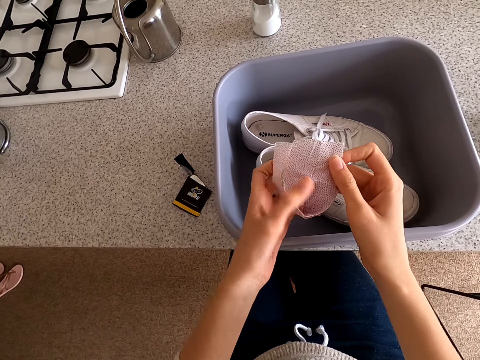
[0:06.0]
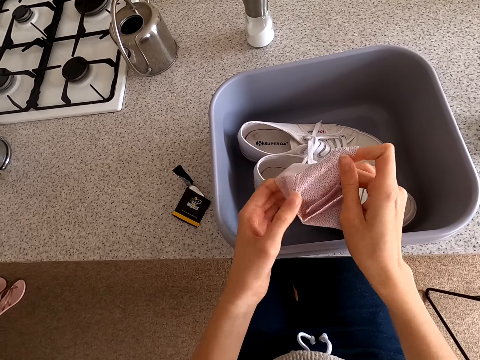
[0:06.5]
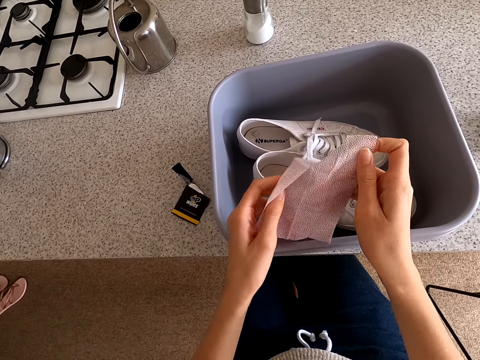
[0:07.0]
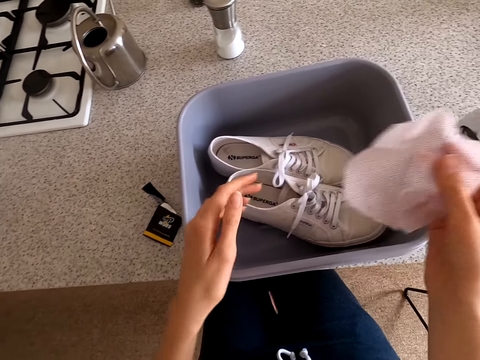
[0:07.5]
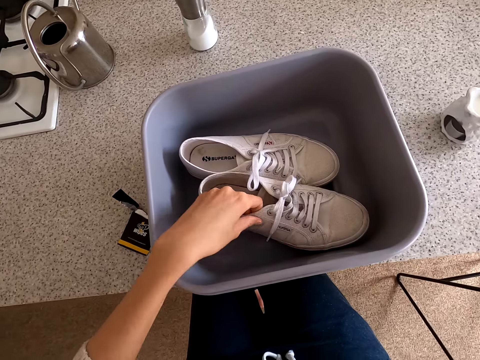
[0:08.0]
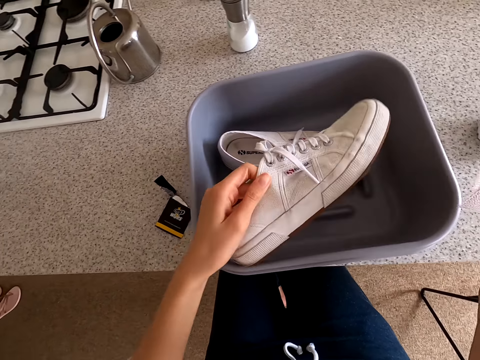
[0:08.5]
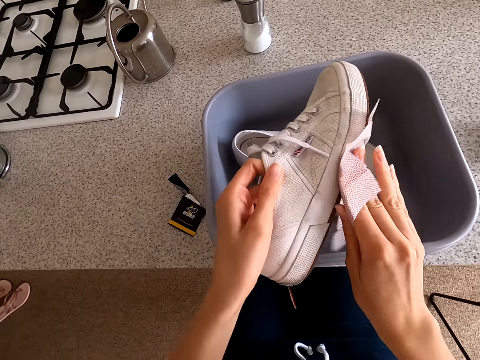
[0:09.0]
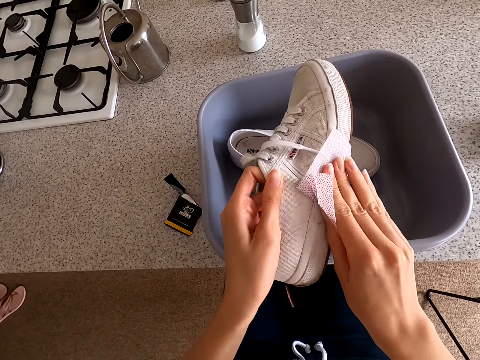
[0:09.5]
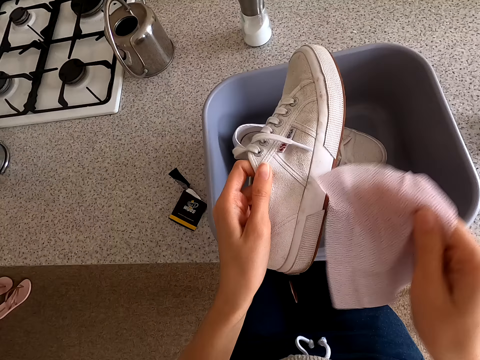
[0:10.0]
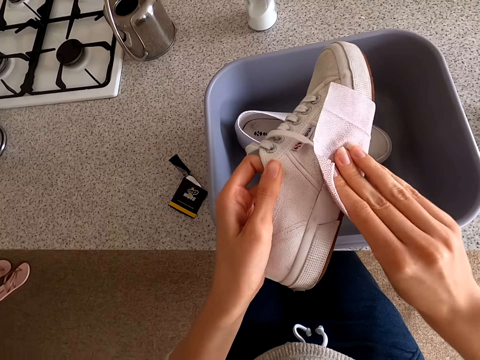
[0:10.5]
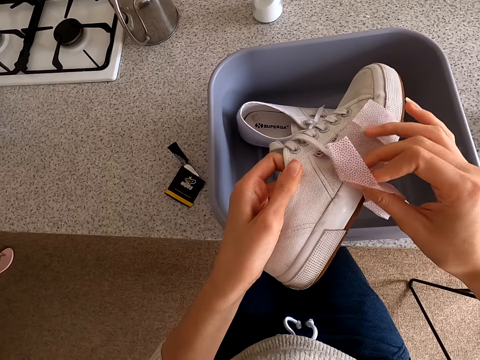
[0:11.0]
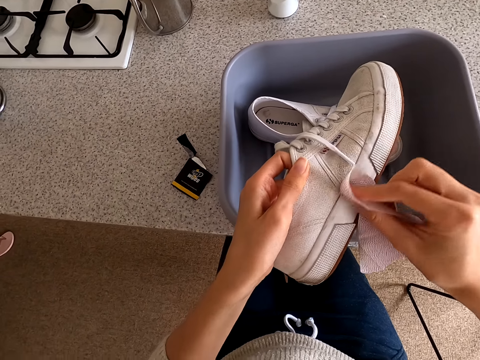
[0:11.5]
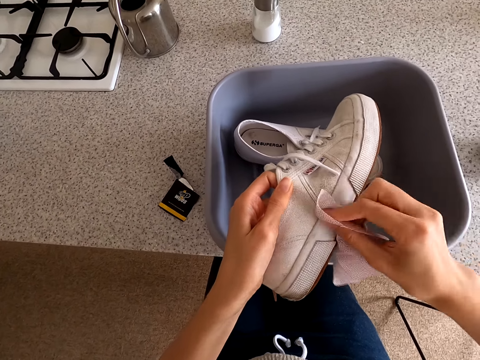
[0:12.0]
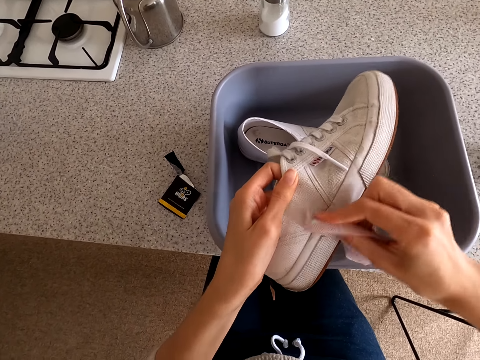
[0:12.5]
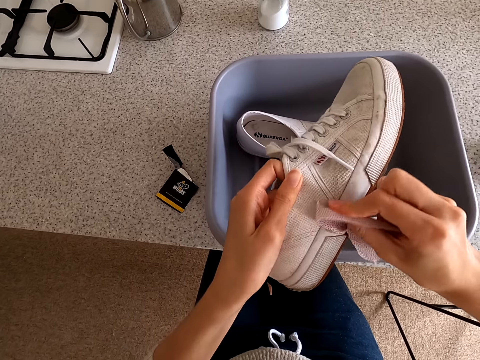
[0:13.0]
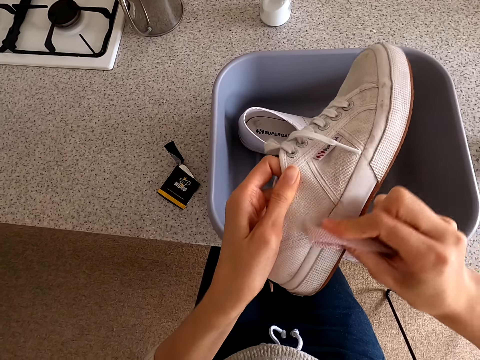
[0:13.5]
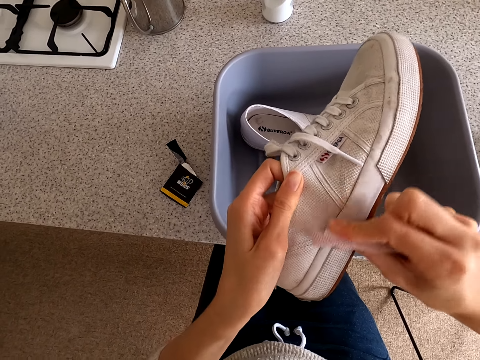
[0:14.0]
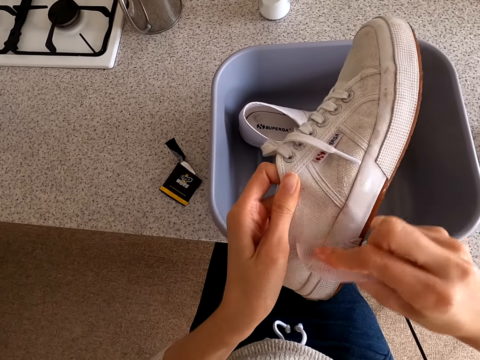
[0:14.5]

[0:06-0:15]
The camera wearer lifts a shoe. They wipe the shoe.

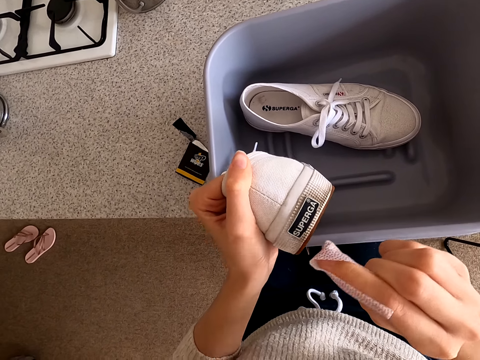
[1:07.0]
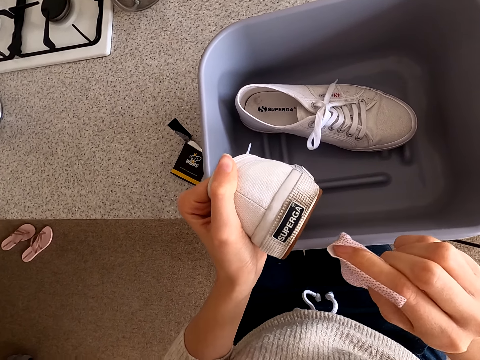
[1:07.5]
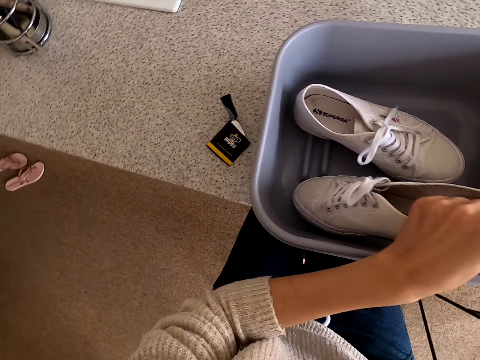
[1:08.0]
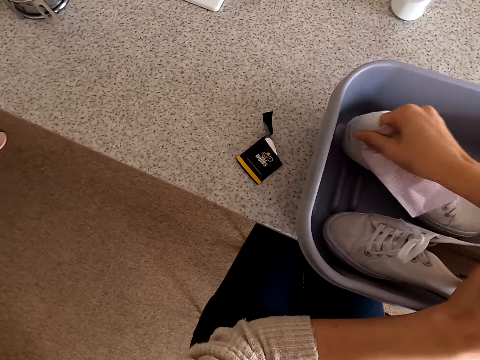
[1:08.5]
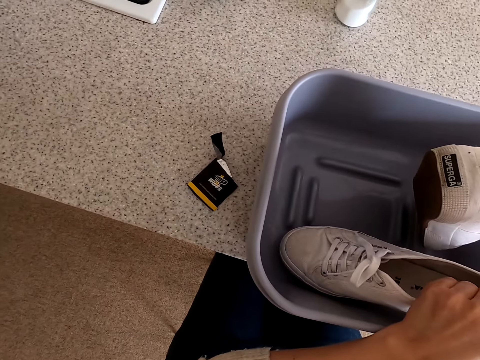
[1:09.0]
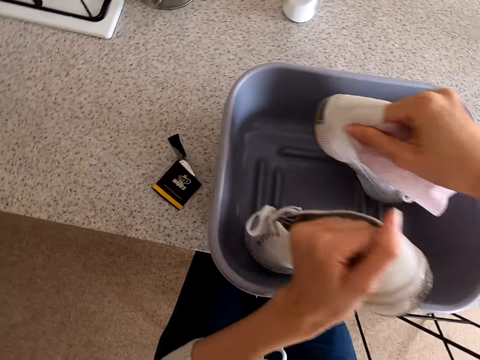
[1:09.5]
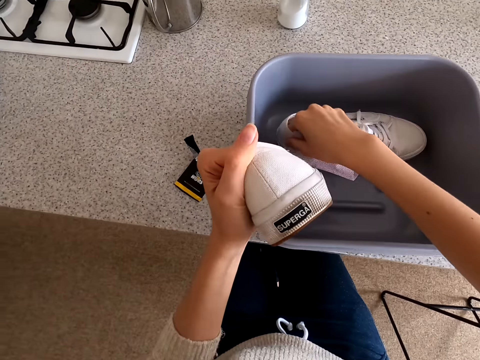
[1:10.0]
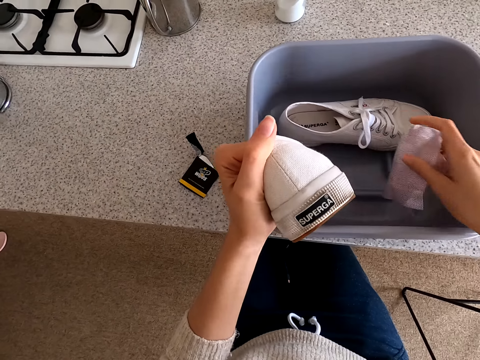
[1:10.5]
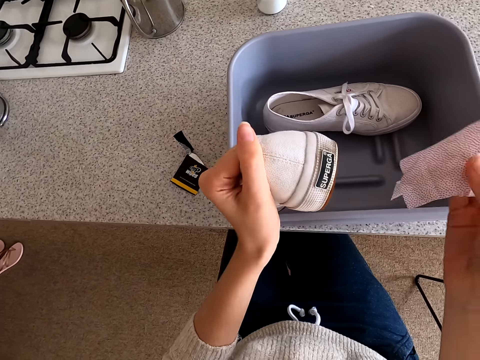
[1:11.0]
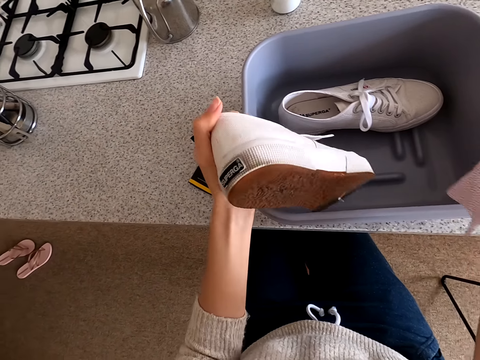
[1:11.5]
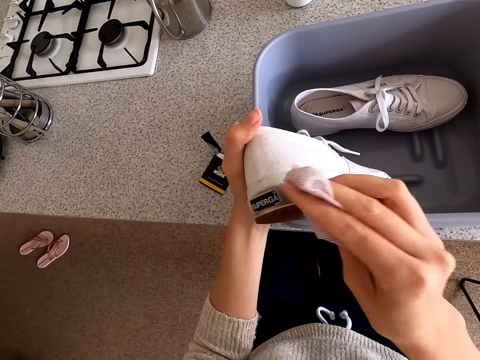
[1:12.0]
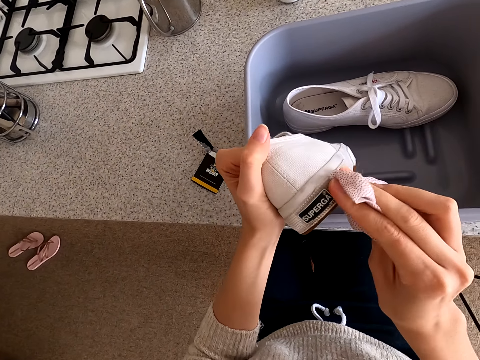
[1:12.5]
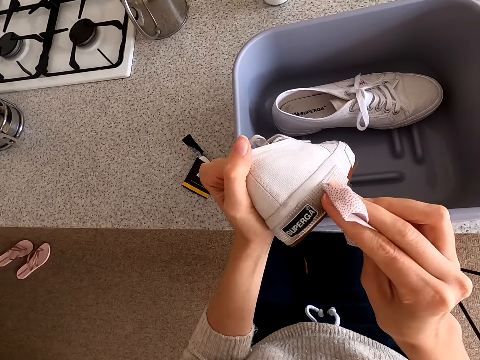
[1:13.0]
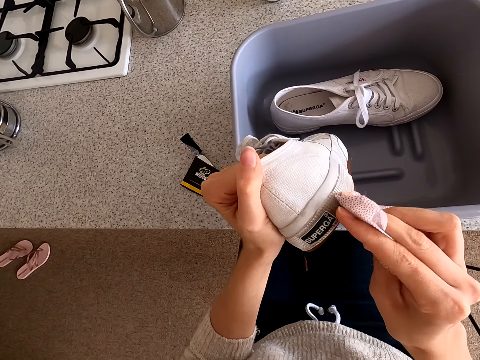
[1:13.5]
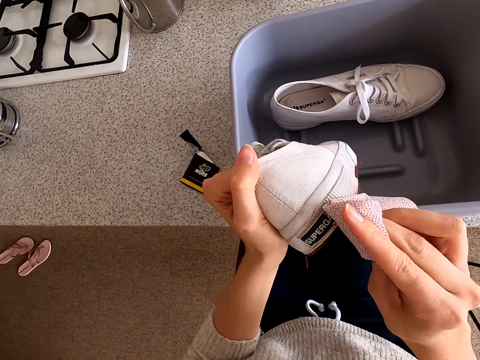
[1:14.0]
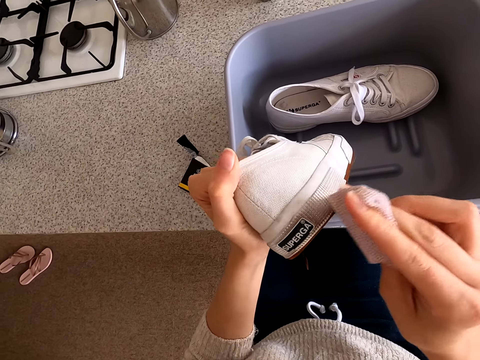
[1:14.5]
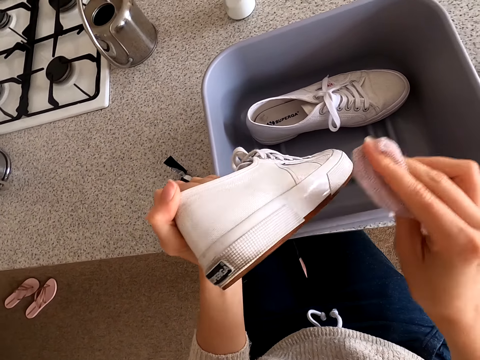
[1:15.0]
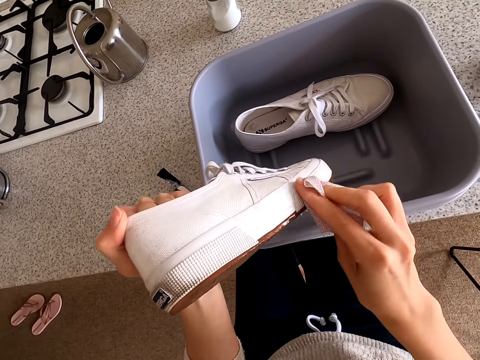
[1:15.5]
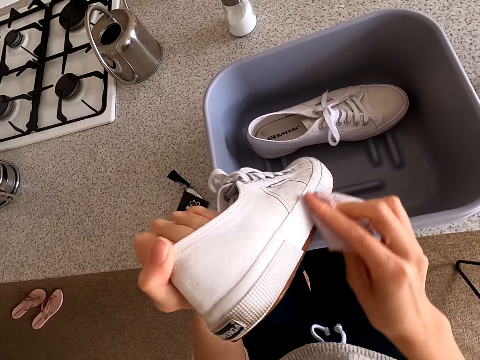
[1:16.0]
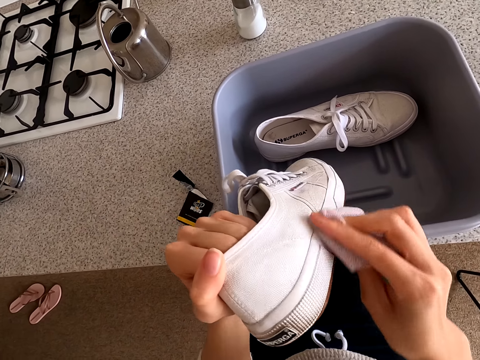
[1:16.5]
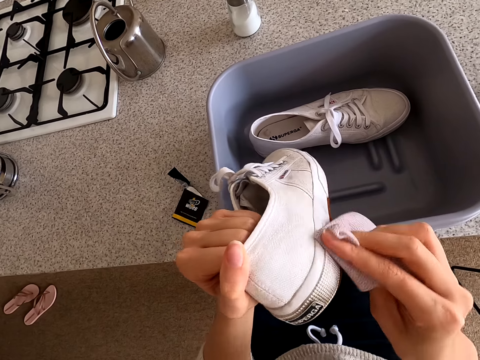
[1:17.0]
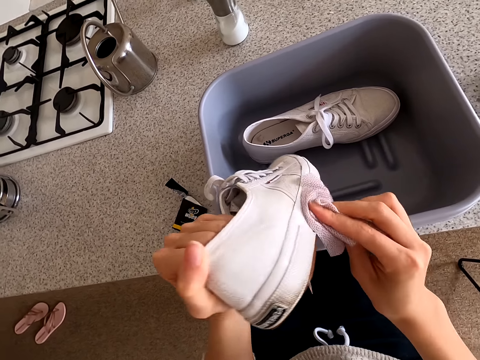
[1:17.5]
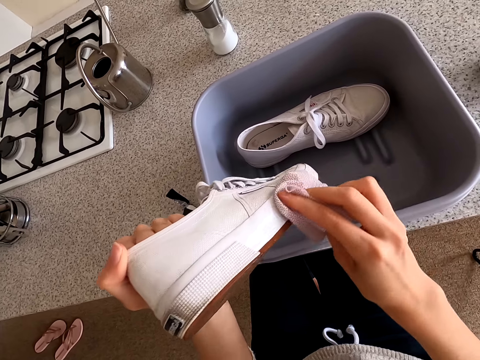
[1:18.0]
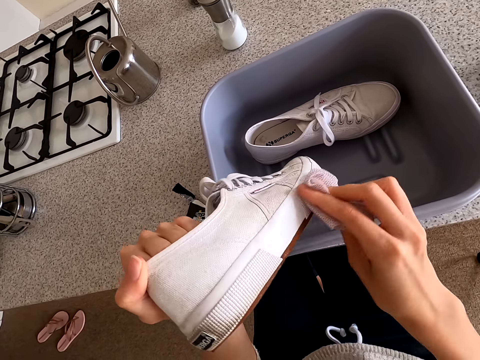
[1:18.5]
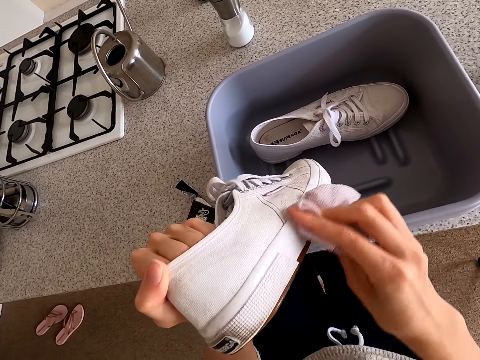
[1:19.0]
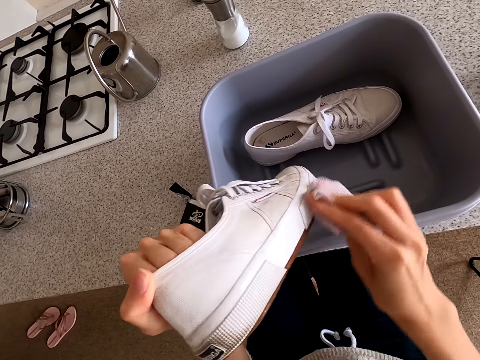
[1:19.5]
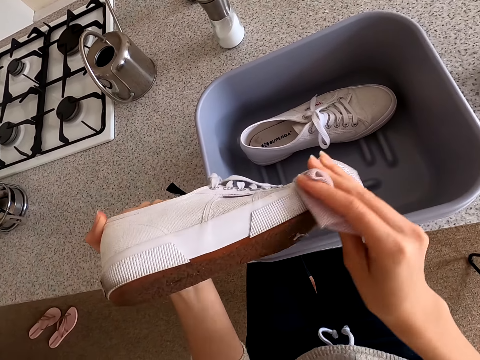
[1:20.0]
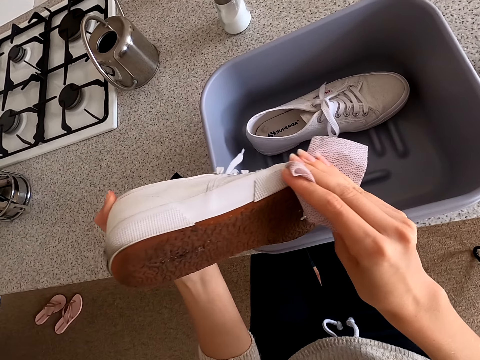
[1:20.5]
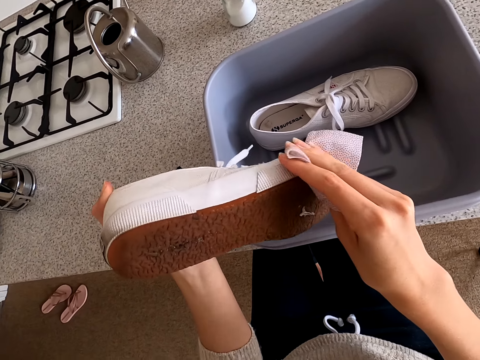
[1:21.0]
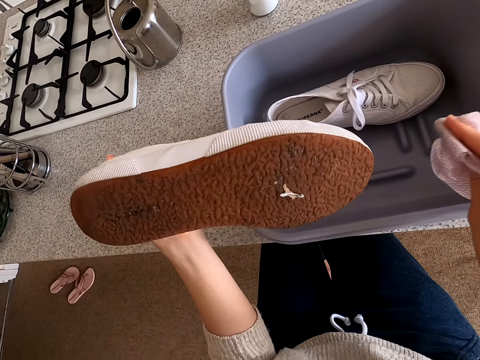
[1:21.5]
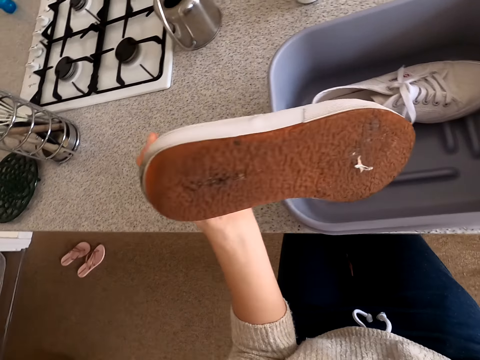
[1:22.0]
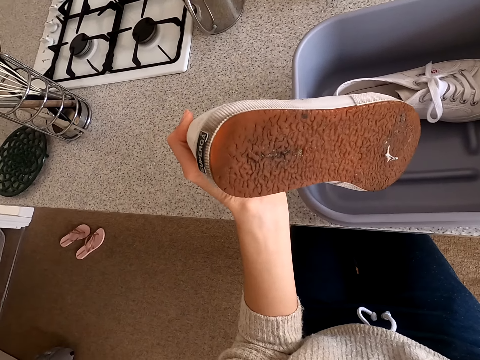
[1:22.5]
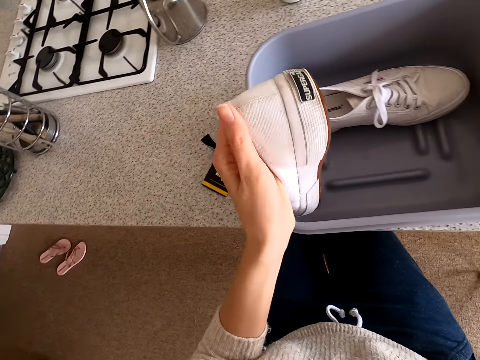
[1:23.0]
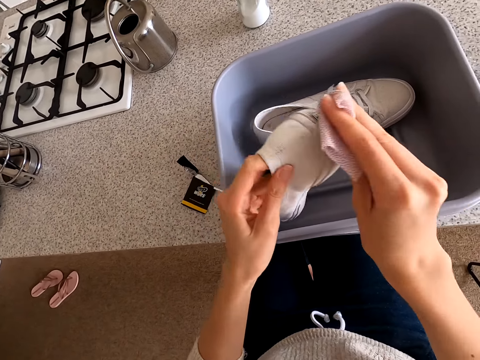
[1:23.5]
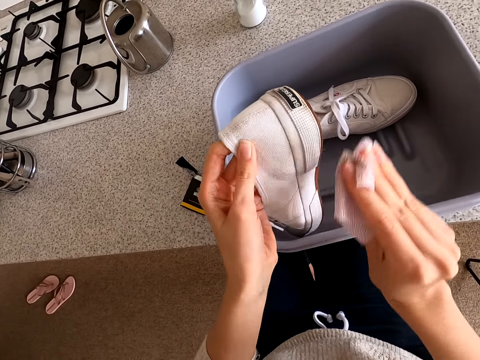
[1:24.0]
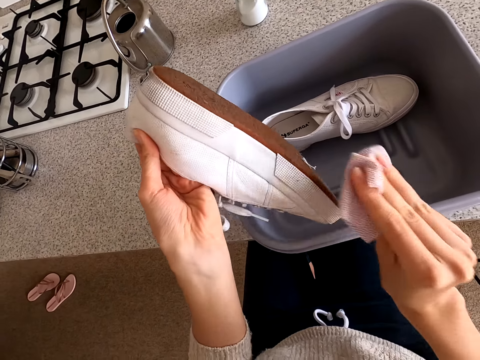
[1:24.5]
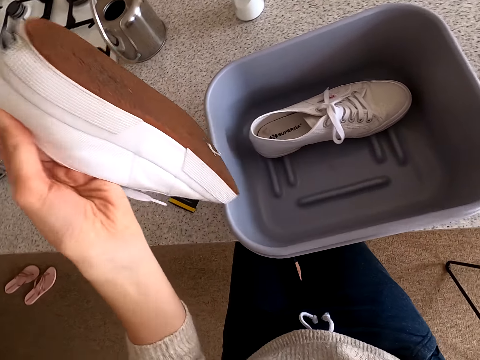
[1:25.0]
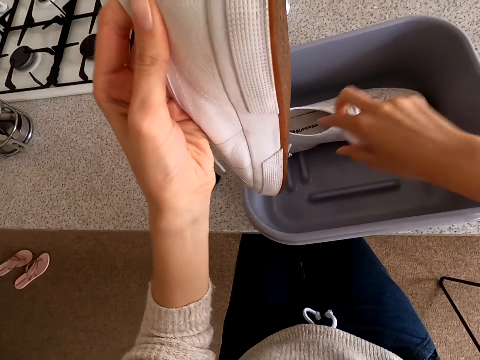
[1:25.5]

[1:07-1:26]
The camera wearer places the shoe in the bucket. He lifts another shoe. He looks at the shoe. He puts the shoe in the bucket. He cleans the shoe in his hand. He looks at the shoe and wipes the shoe.
